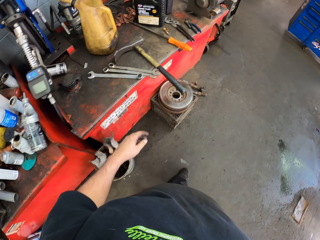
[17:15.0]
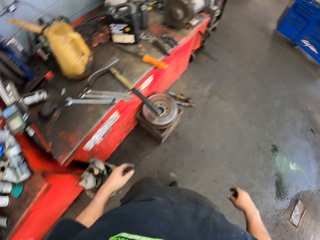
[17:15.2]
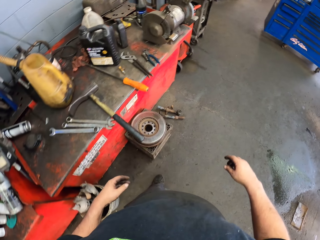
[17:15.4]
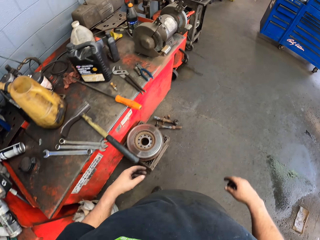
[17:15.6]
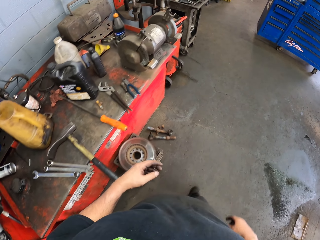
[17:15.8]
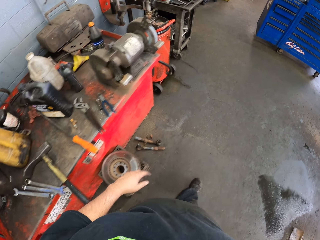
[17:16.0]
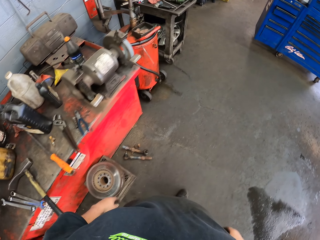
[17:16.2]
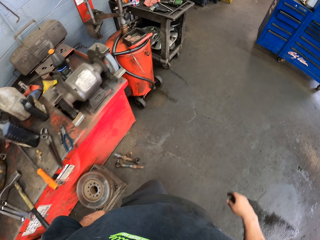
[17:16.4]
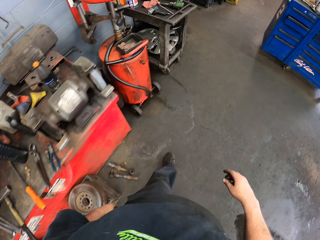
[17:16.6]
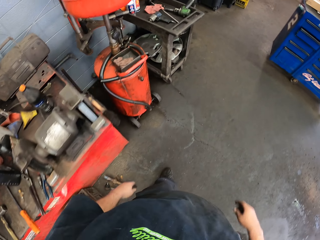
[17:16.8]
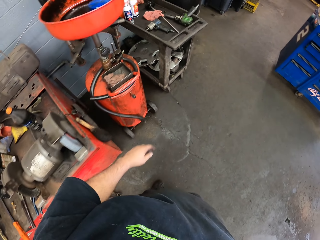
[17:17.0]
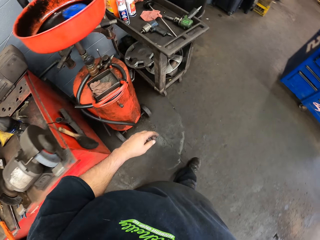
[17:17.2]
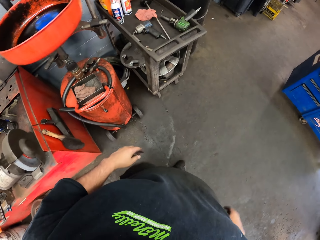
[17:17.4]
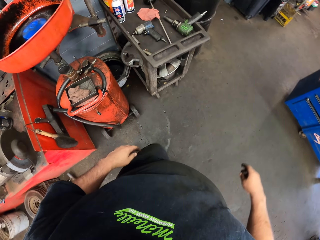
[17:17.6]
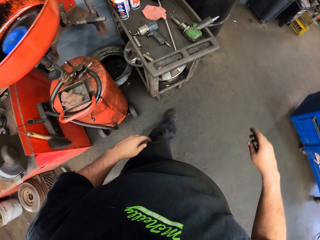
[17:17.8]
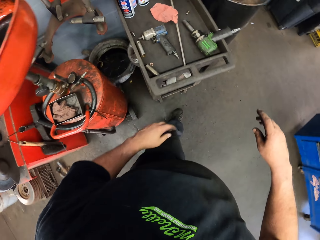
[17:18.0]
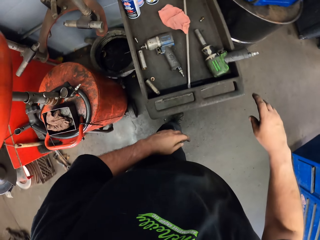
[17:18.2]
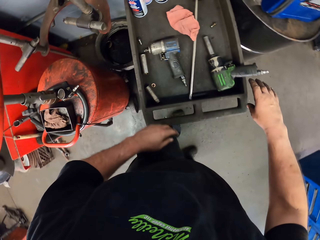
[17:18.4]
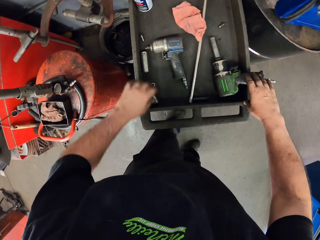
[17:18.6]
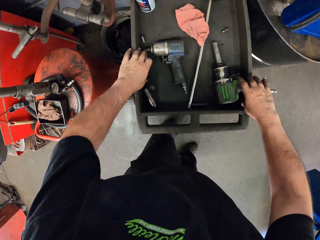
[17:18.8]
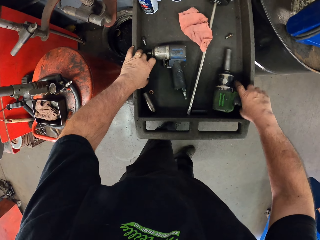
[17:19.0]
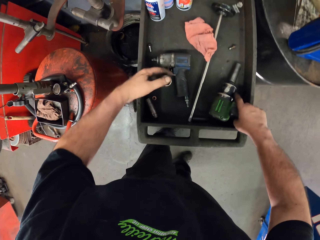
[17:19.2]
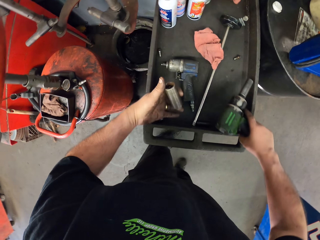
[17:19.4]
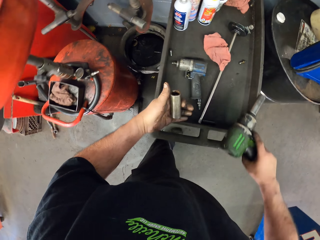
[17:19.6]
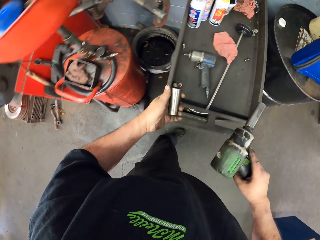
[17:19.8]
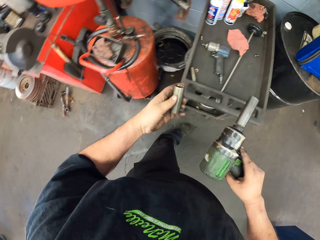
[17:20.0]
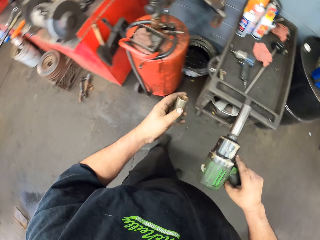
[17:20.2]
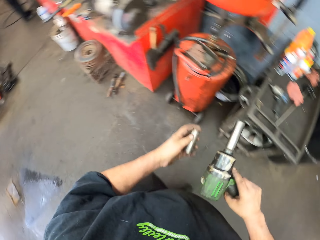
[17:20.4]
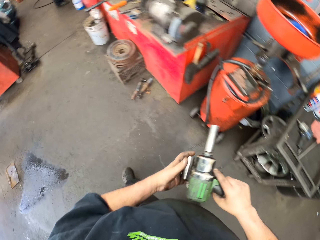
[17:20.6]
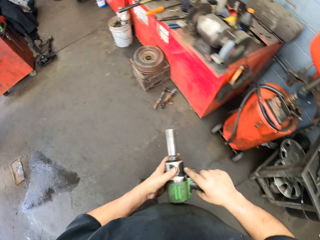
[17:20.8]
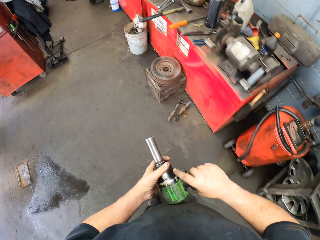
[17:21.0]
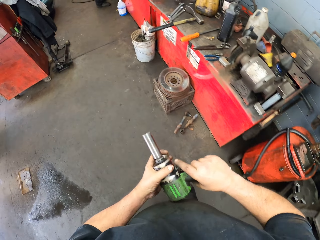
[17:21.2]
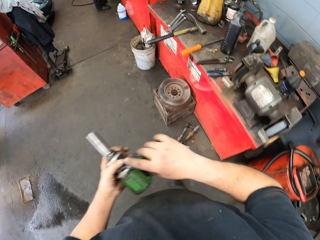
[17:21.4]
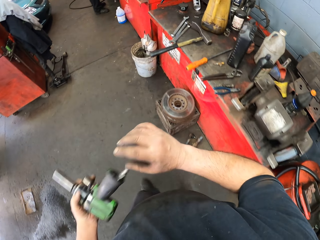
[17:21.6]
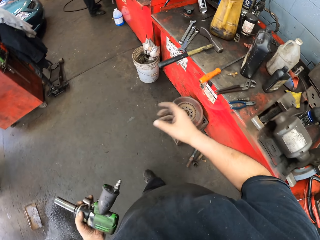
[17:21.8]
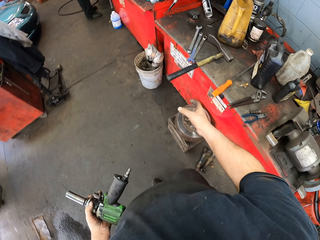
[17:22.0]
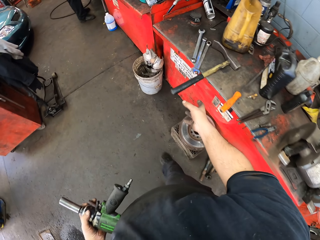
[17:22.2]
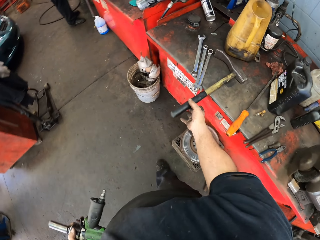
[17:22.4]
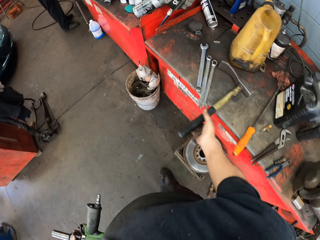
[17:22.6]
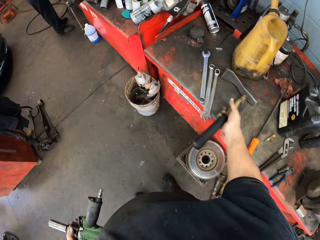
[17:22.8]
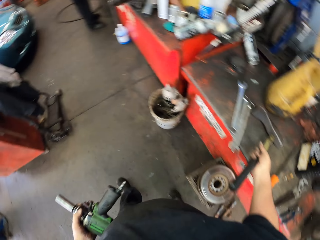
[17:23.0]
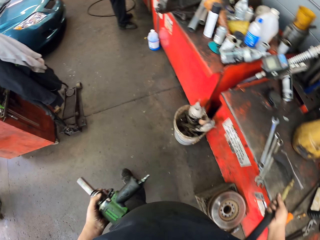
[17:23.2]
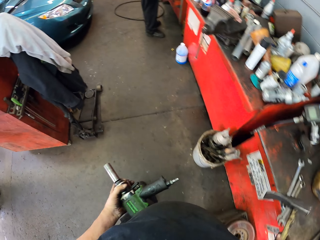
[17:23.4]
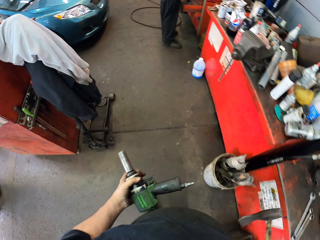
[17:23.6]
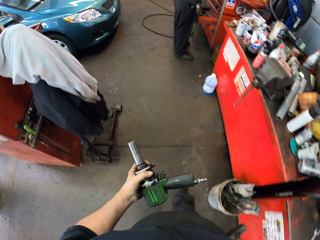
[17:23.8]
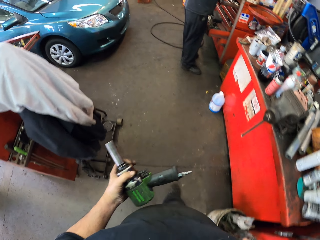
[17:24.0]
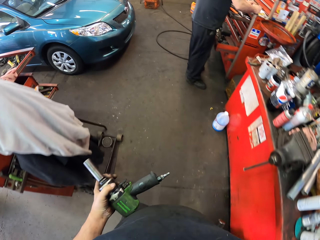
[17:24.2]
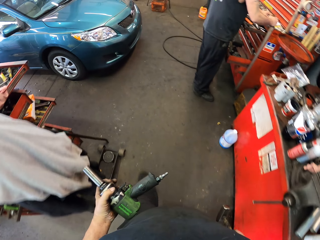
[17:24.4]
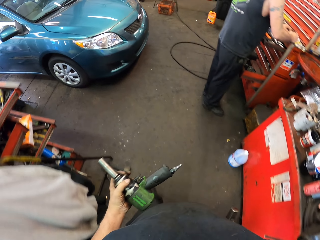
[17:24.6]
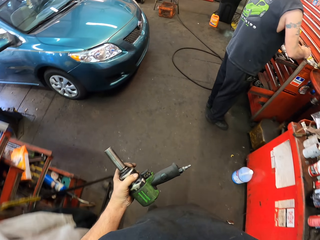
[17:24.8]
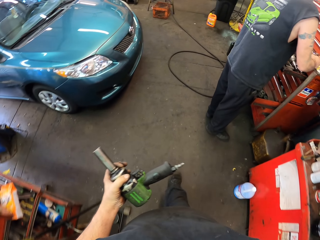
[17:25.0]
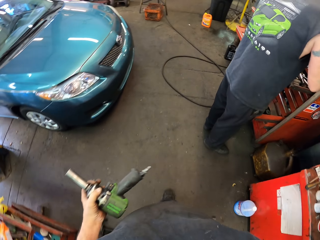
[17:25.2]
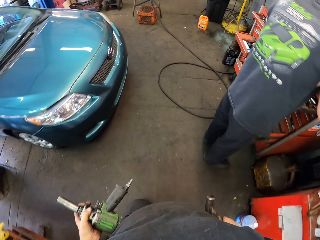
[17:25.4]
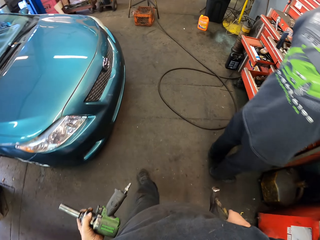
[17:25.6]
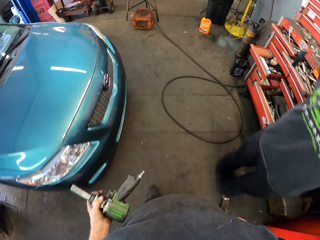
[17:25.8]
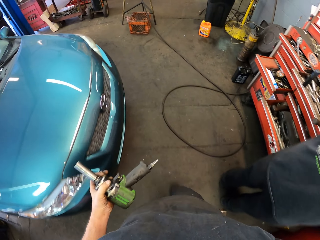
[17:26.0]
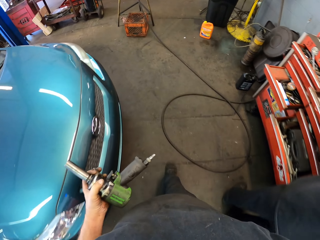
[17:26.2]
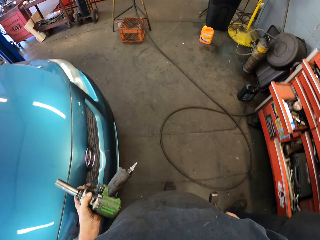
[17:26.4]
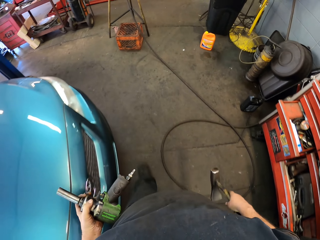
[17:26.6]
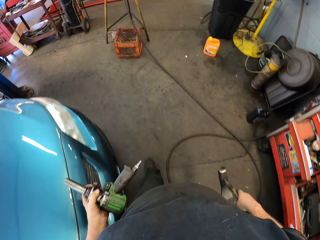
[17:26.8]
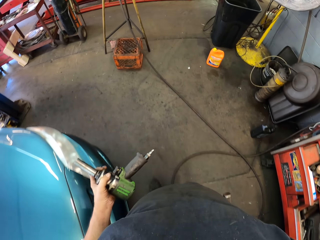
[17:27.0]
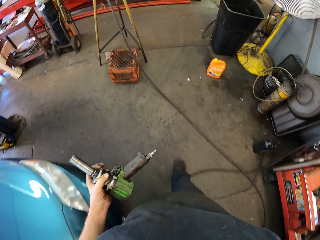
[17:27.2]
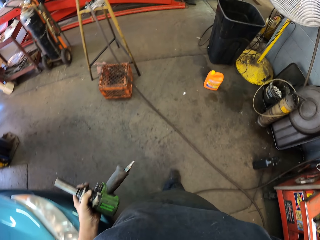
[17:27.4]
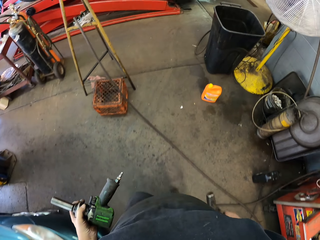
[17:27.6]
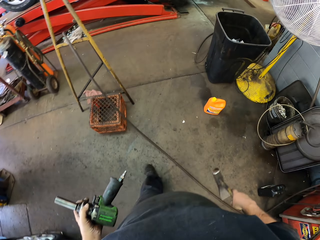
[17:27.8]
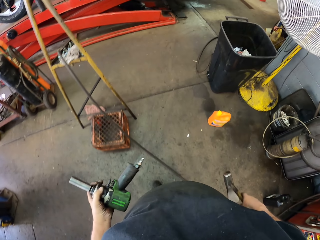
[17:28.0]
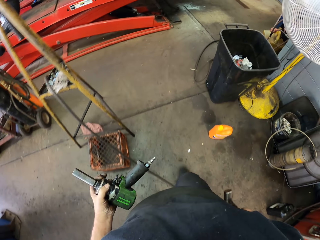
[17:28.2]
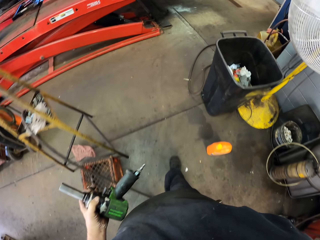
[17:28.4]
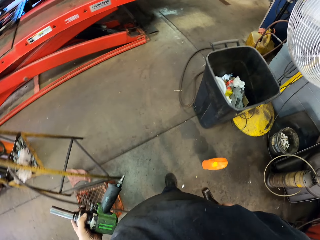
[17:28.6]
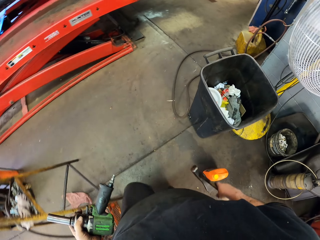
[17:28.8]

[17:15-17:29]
The camera wearer picks up an impact driver or drill machine. They pick up a chuck. They walk around the garage. They pick up a brick hammer. They walk around the garage. They walk past a man.

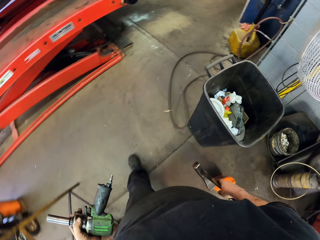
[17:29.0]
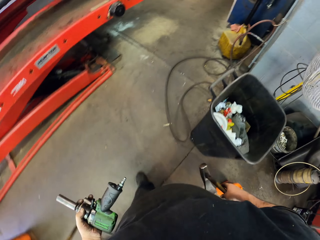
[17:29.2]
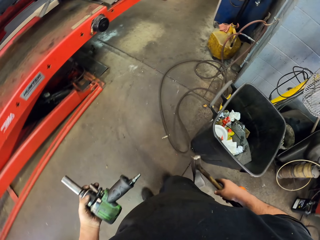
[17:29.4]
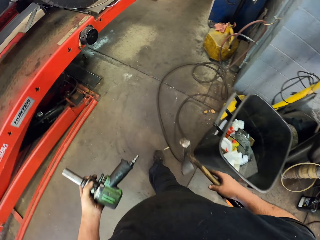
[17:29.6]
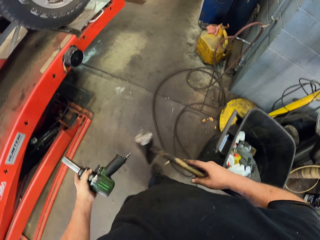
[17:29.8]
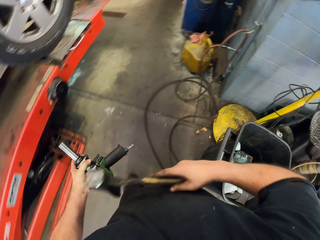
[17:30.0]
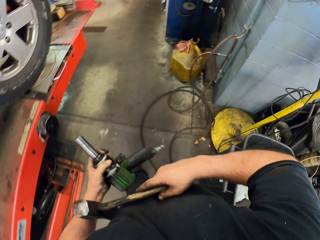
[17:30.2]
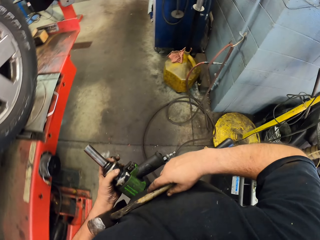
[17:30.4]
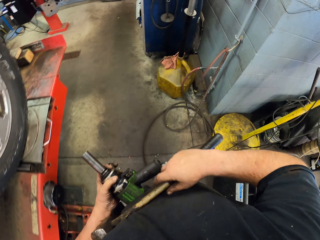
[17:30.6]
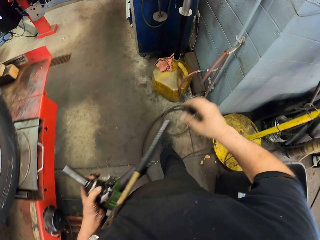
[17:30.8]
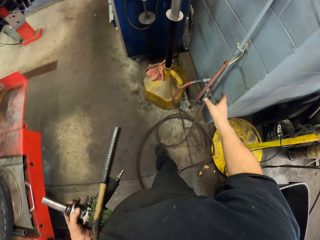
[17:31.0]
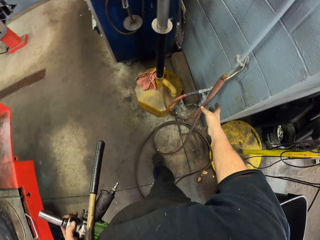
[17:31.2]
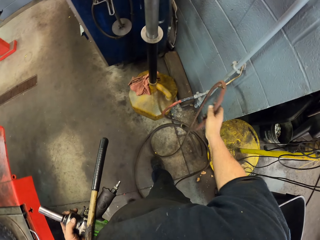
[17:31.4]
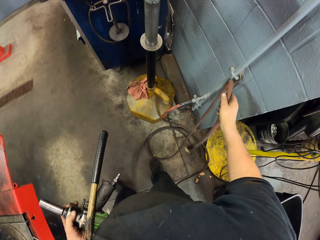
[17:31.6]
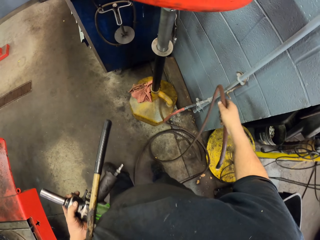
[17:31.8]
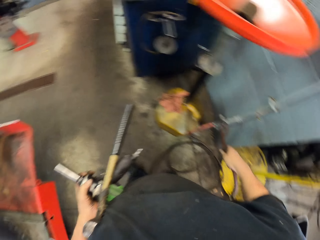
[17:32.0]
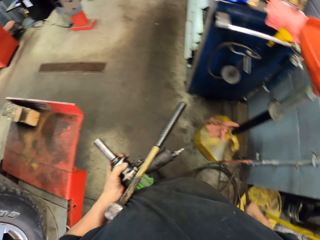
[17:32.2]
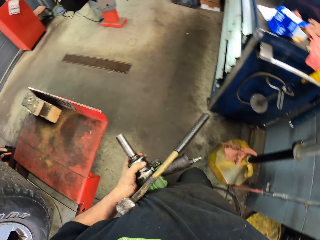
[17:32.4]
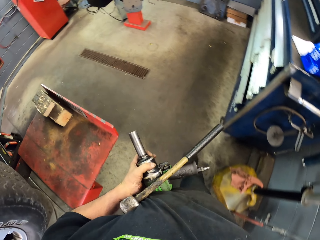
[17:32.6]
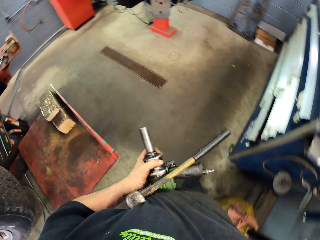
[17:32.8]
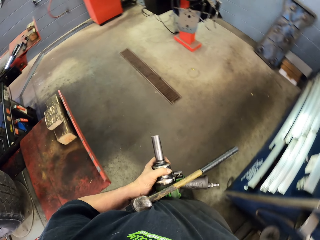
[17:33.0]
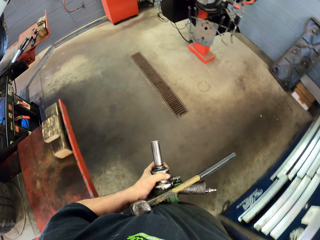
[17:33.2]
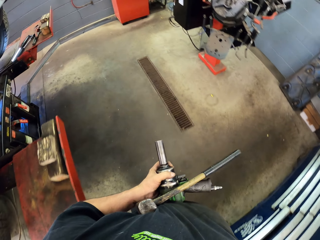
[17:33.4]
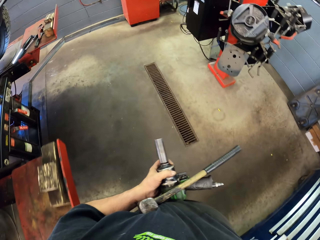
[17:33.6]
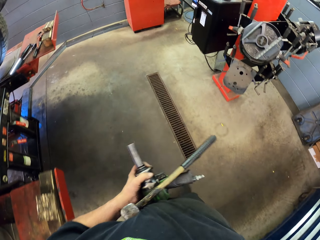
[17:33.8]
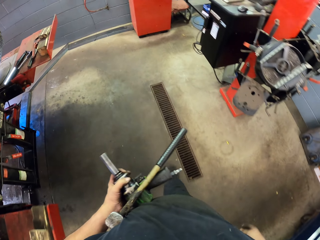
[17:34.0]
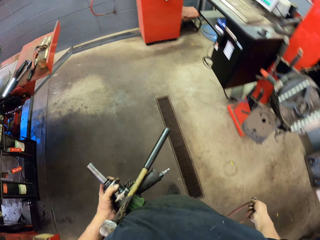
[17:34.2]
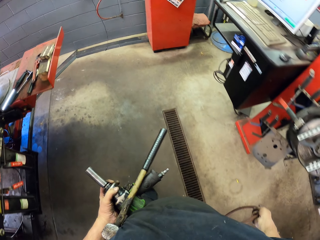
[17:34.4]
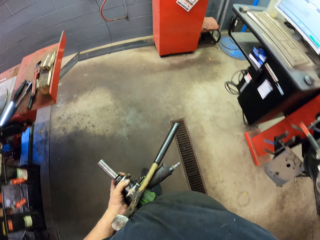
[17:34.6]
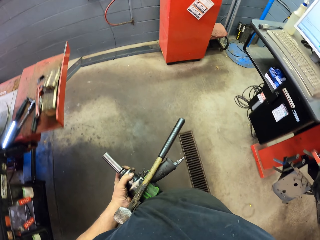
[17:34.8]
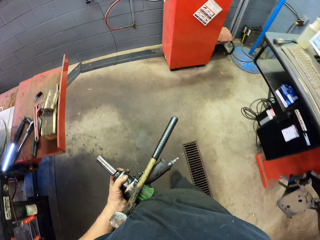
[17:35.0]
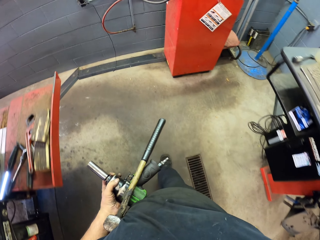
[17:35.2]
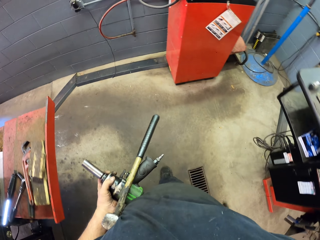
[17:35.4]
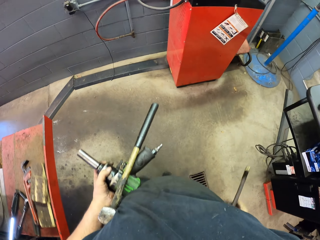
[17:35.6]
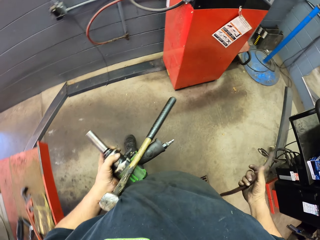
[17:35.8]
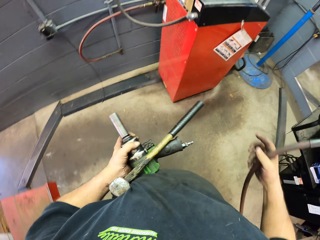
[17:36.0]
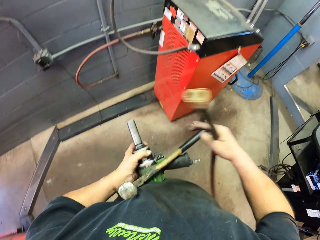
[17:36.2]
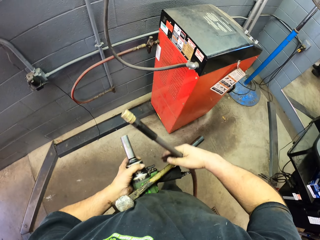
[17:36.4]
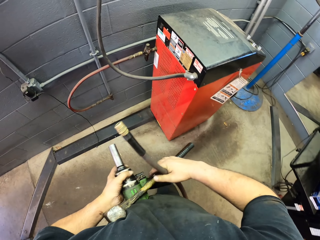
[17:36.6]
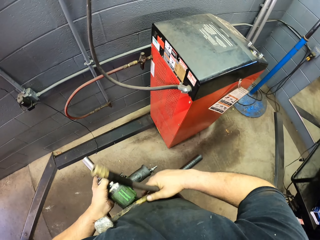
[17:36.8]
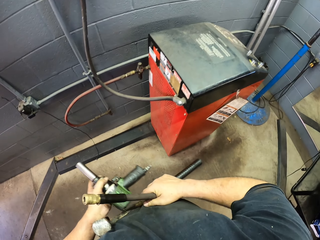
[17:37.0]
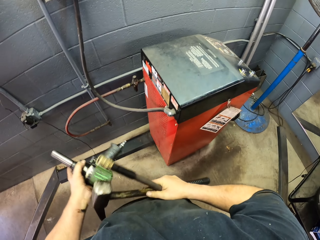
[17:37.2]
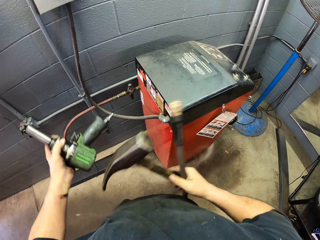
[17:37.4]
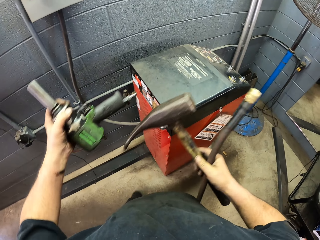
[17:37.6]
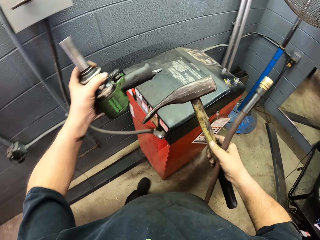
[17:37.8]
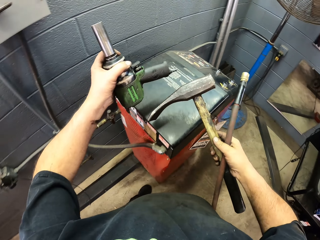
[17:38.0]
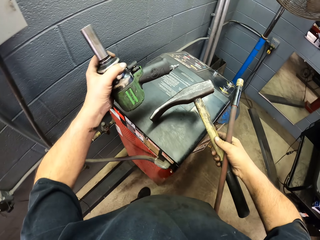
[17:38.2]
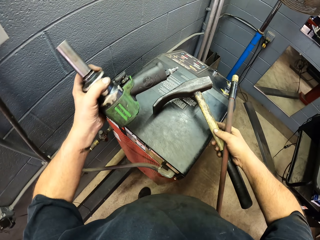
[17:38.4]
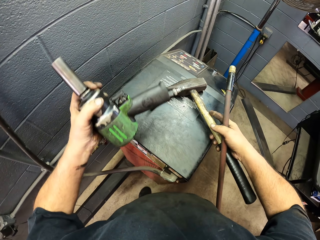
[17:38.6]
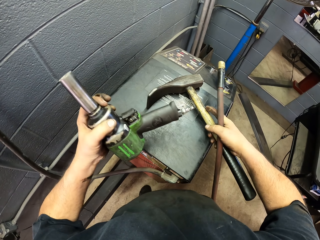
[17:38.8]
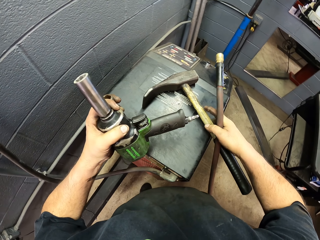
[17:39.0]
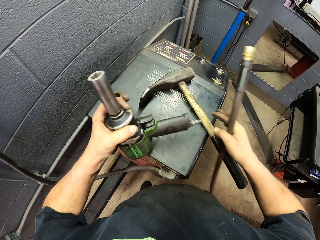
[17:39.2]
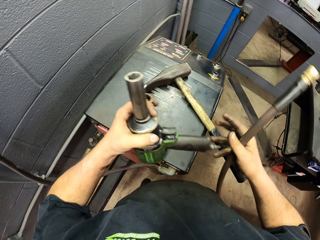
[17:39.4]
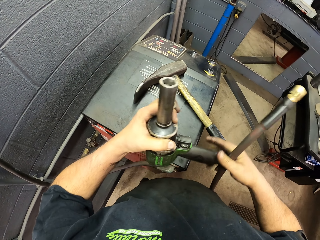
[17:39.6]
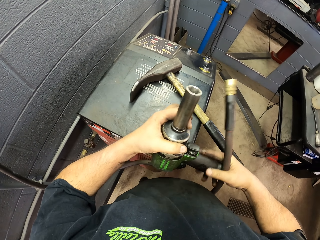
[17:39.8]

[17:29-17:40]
The camera wearer picks up an electric cord. They walk around the garage. They put the brick hammer down.
